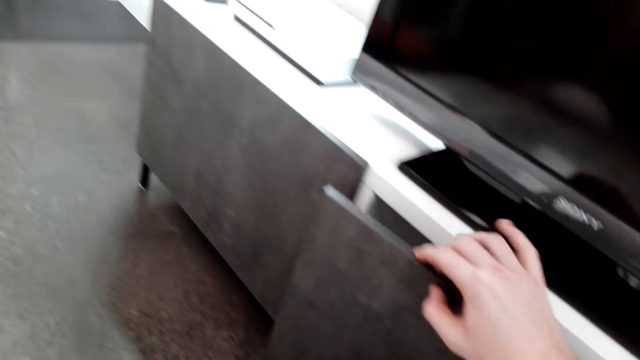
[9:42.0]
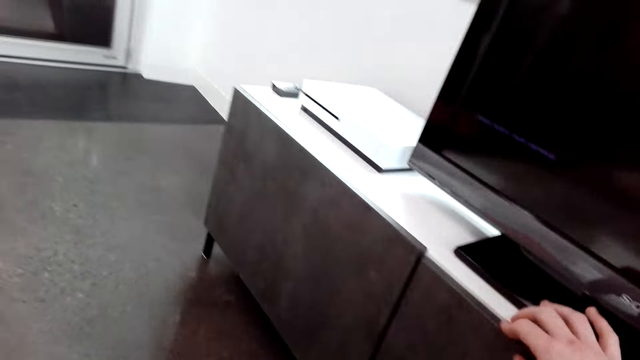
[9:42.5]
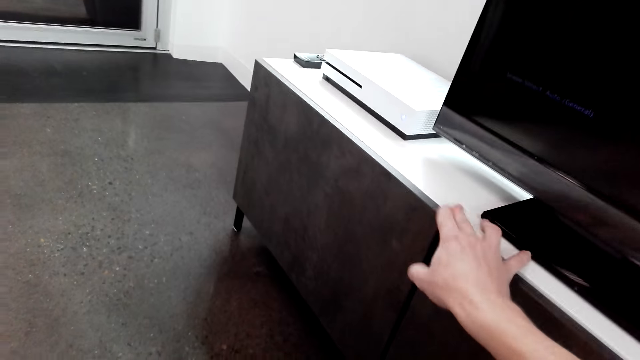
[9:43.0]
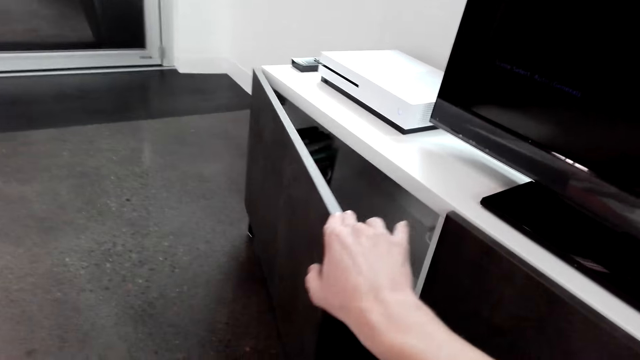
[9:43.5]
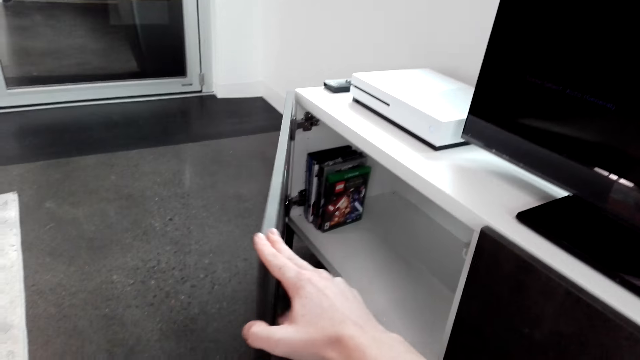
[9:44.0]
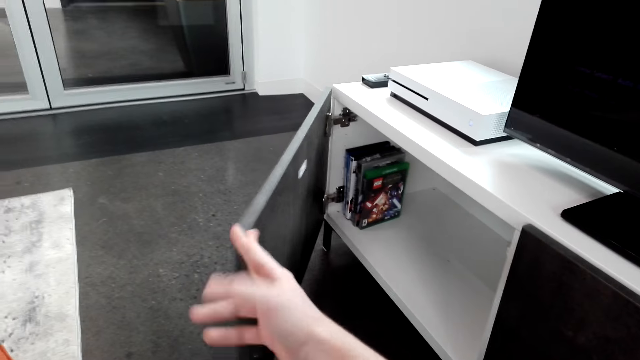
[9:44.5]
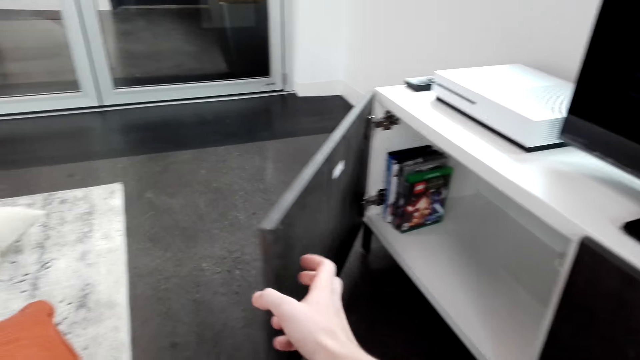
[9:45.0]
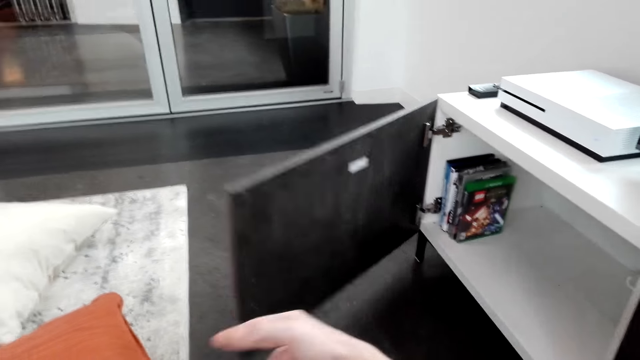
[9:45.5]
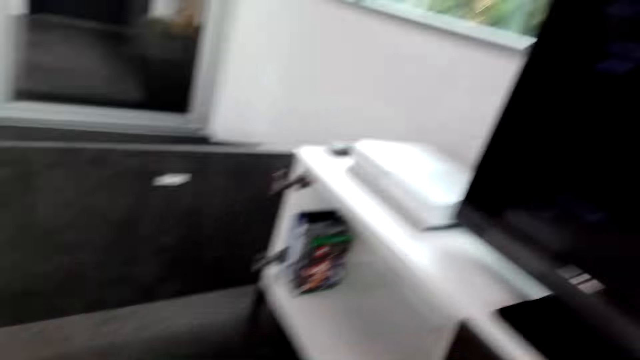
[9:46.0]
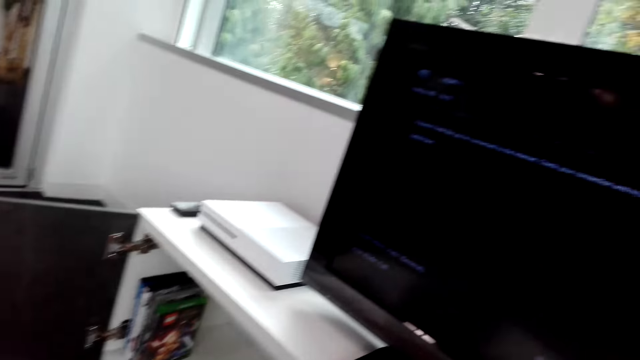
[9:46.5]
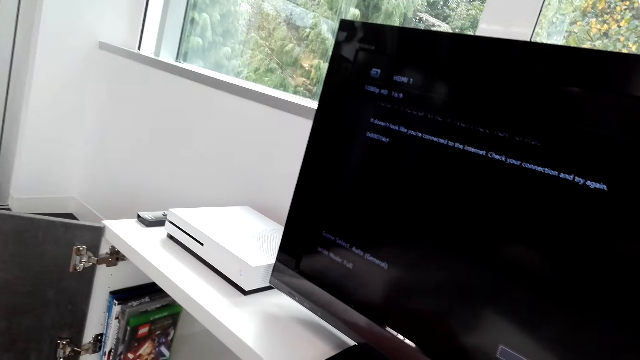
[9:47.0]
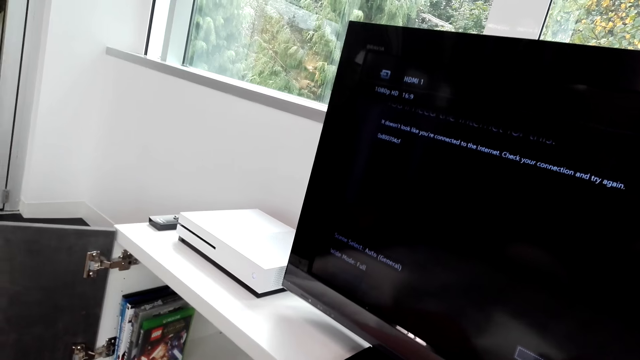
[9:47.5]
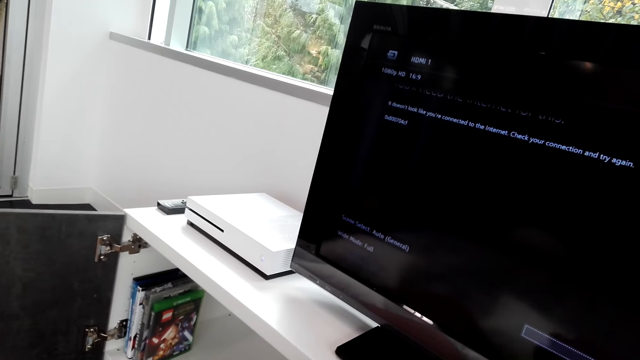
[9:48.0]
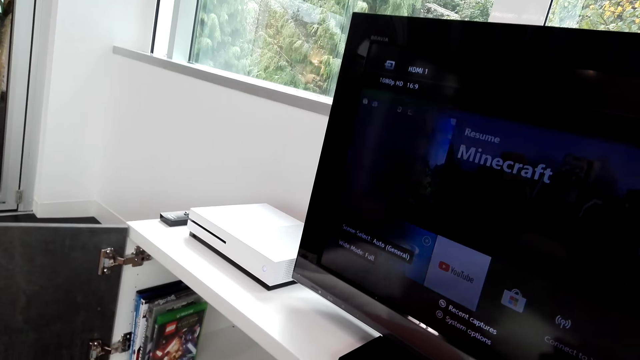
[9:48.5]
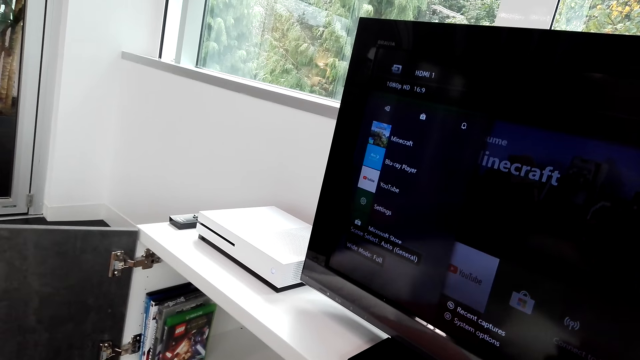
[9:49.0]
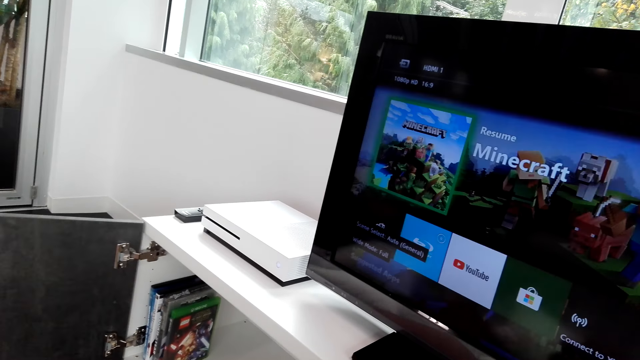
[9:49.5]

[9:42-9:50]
The camera wearer closes the door of the TV stand. They open the door of the TV stand.

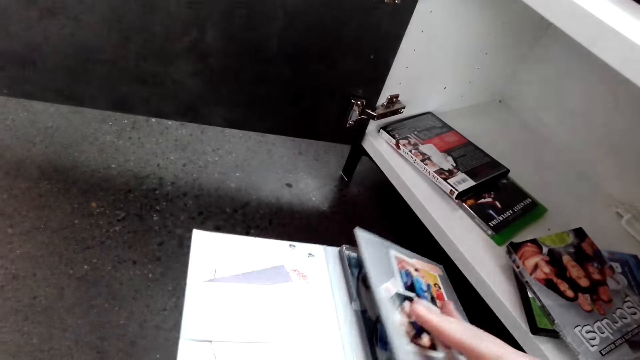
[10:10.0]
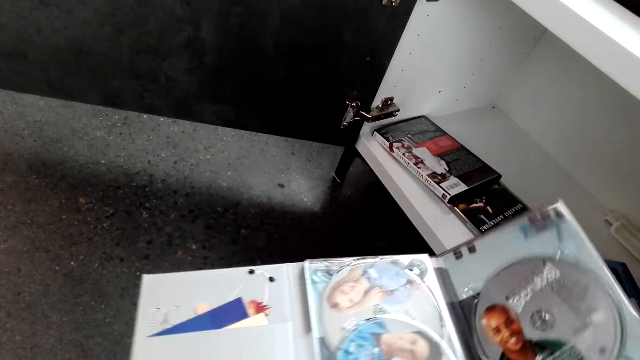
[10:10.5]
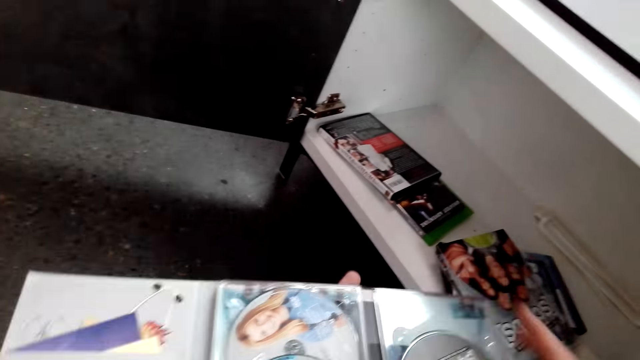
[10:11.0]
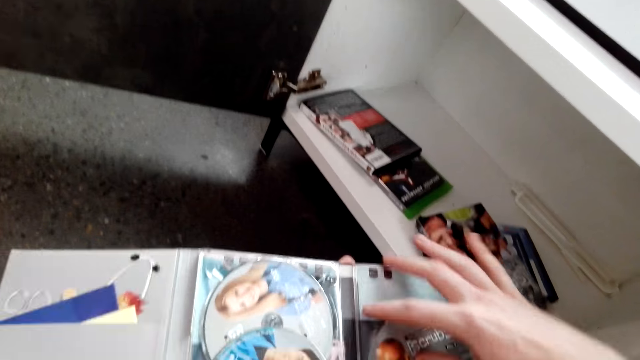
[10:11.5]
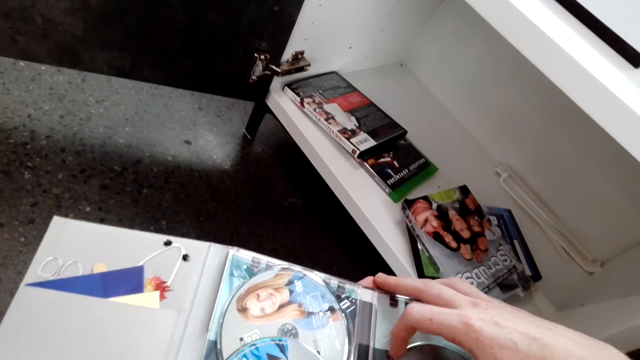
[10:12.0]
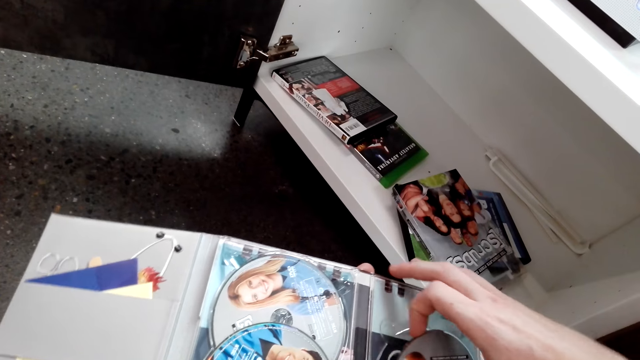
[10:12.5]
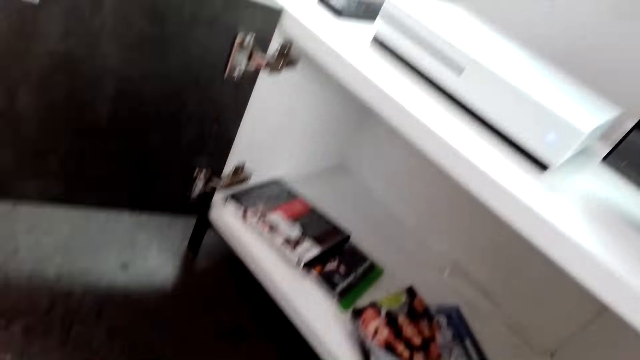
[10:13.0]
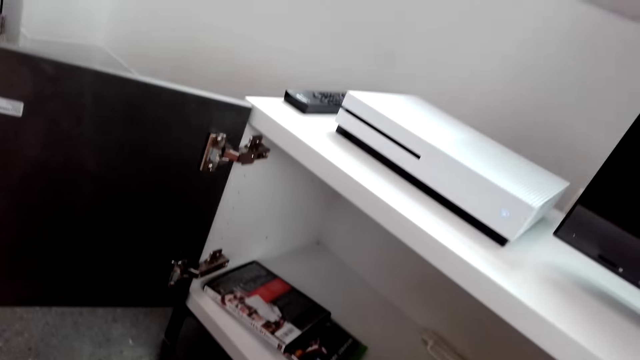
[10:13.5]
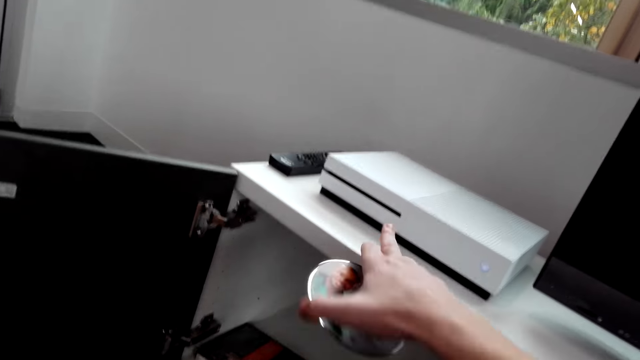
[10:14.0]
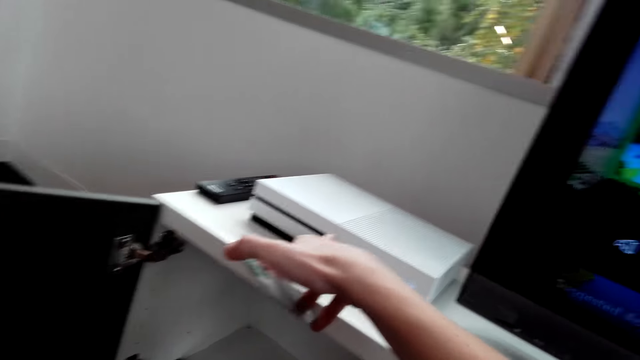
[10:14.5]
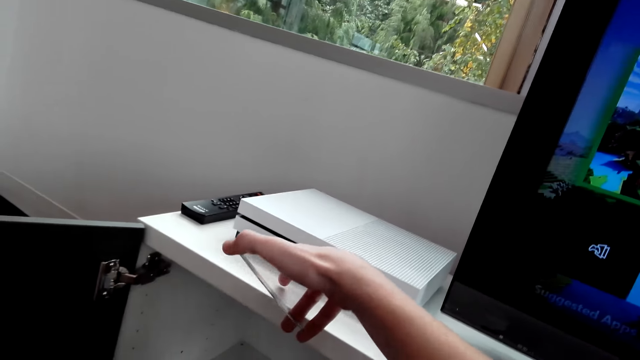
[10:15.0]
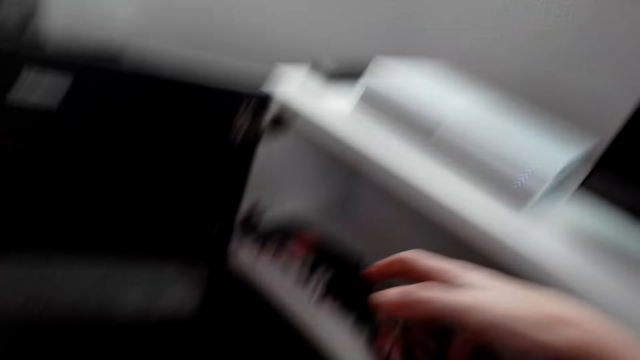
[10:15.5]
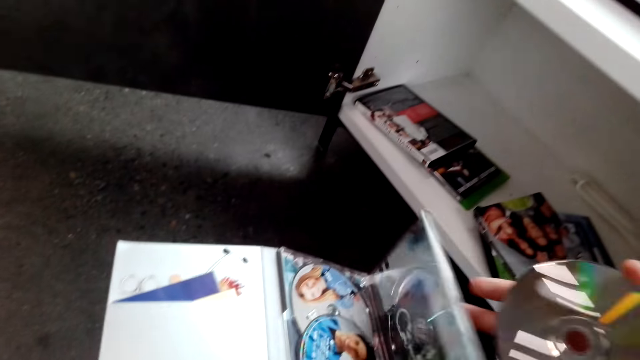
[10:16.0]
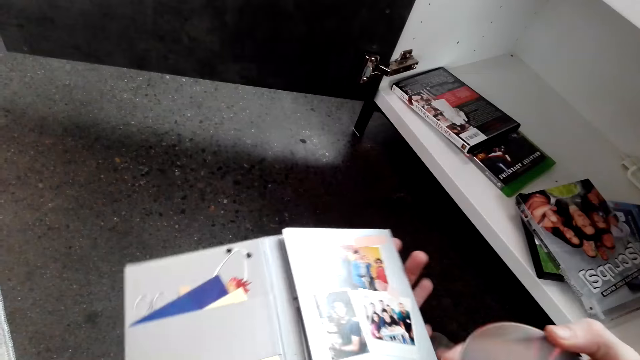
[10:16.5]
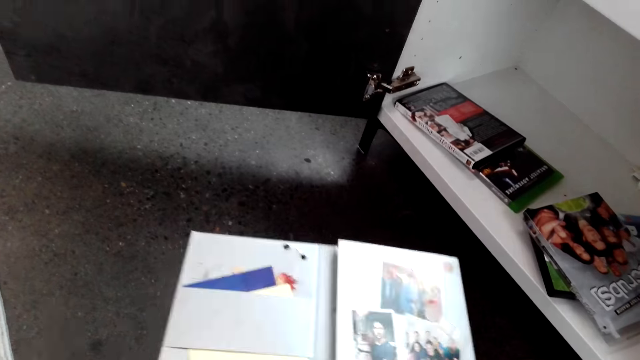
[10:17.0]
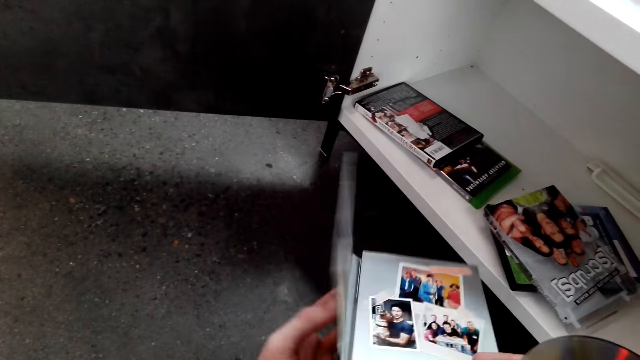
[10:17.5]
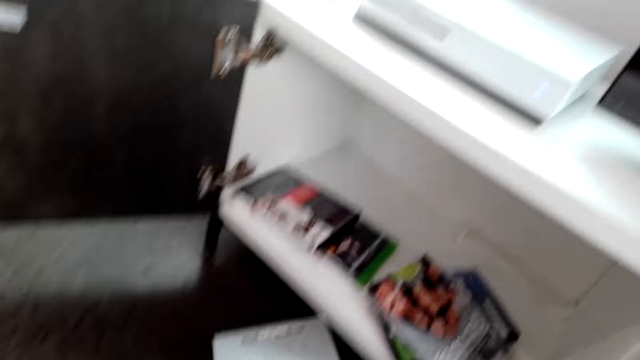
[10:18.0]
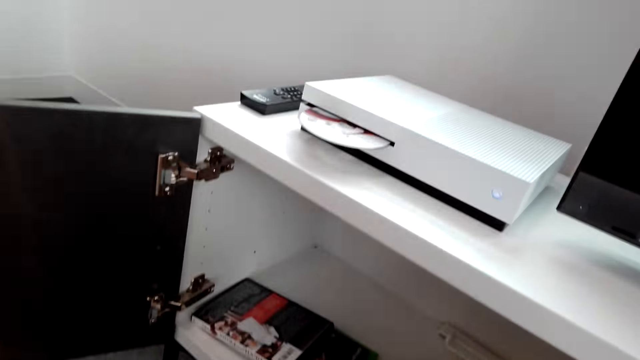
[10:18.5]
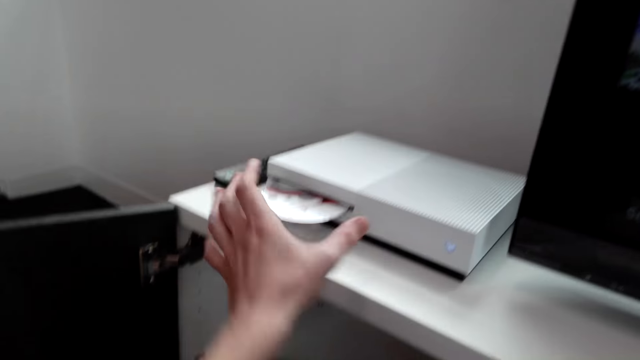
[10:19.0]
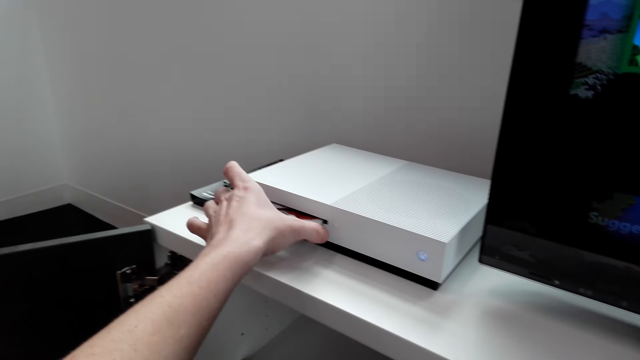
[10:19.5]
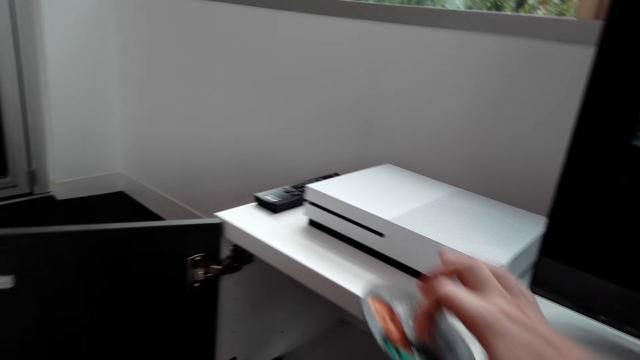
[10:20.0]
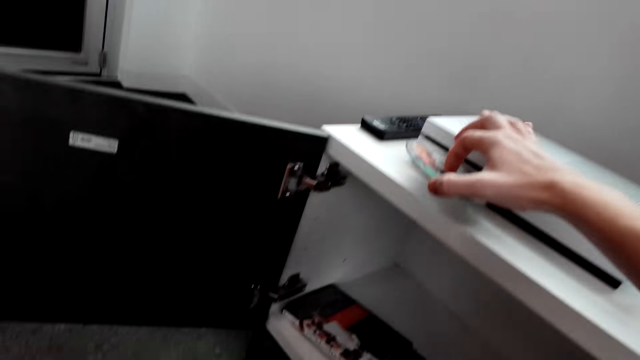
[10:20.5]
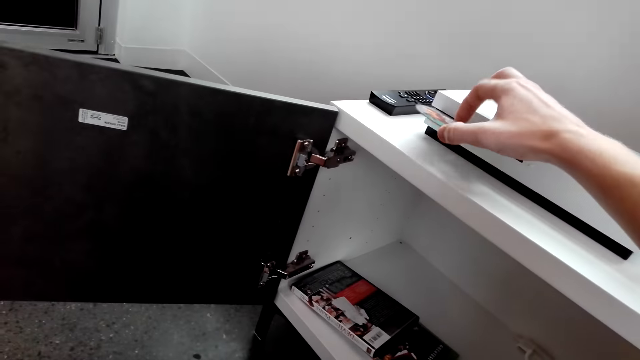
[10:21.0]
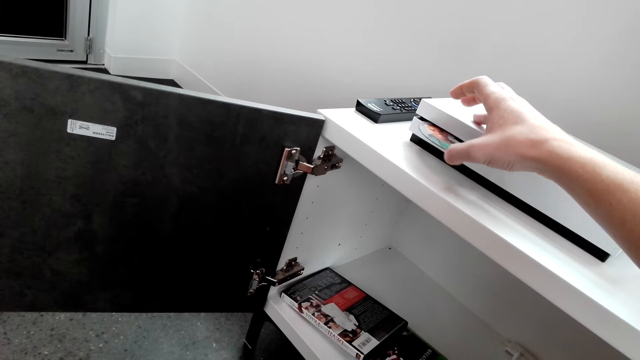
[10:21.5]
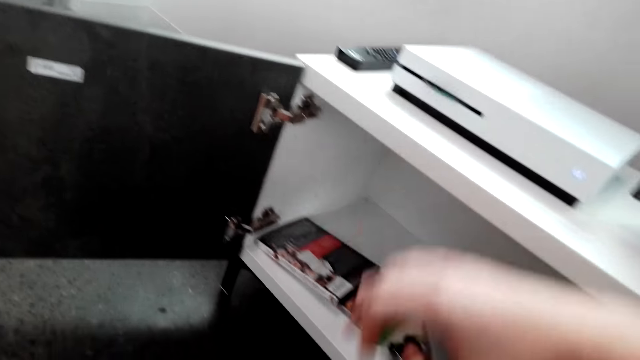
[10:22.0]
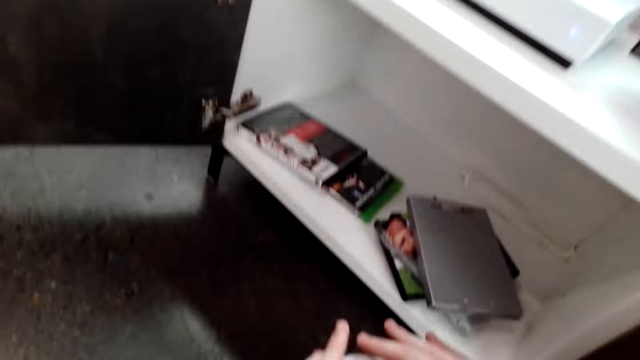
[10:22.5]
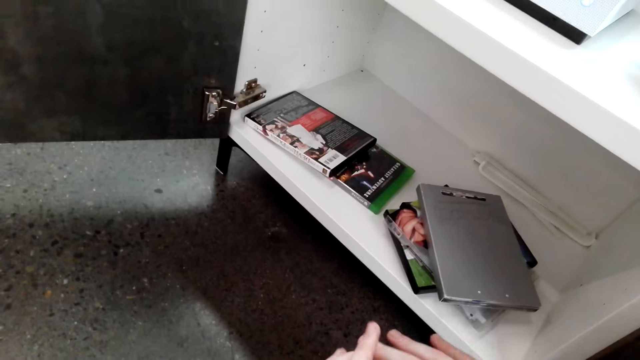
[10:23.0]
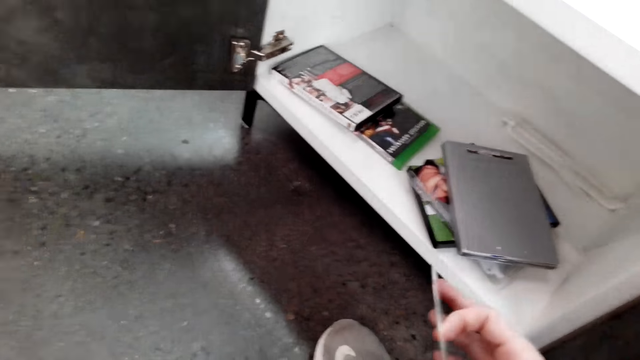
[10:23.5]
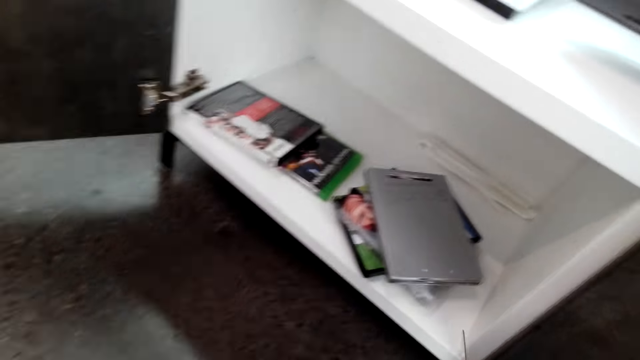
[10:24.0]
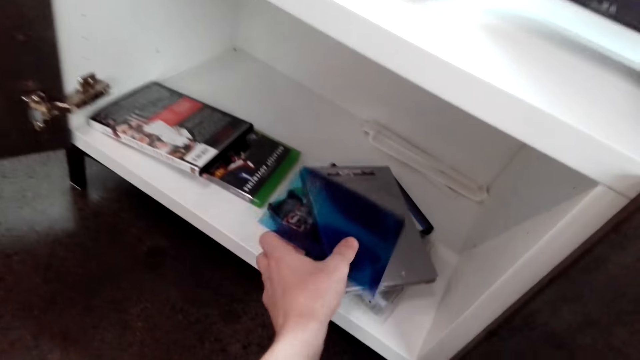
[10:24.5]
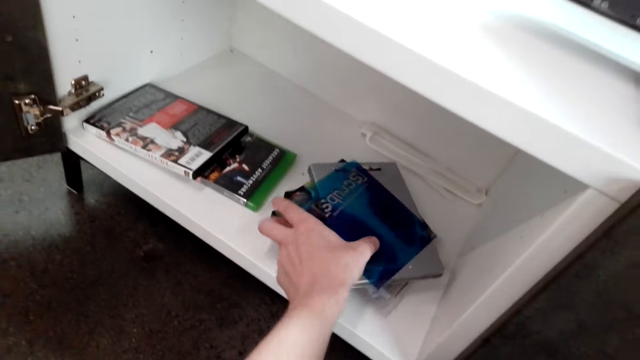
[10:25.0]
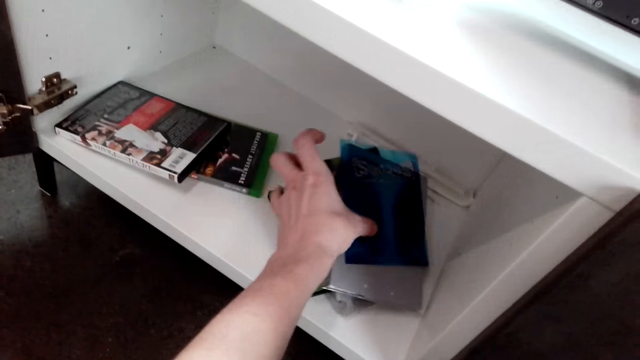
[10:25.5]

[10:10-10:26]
The camera wearer takes a compact disc from the CD holder. They press the PlayStation machine. They open the DVD. They fold a movie case and put the movie case down. They take the compact disc. They put the CD in the DVD drive. They pick a movie case and put the movie case down.
